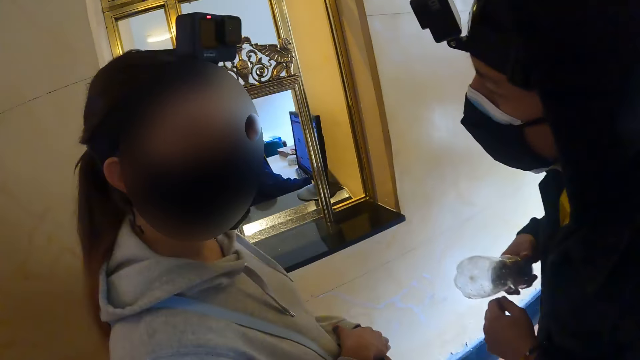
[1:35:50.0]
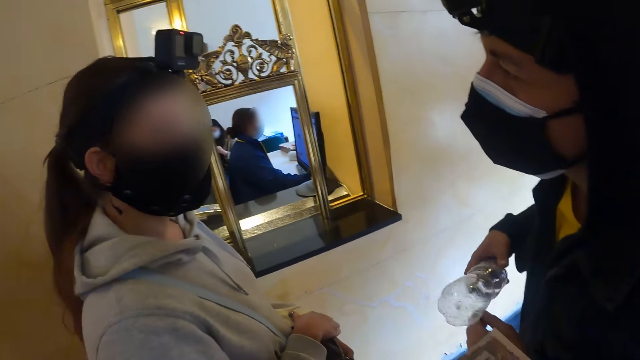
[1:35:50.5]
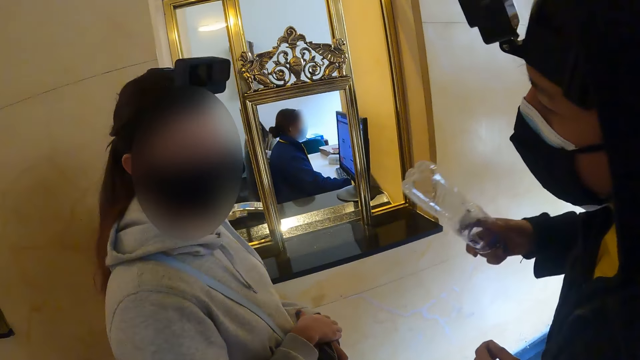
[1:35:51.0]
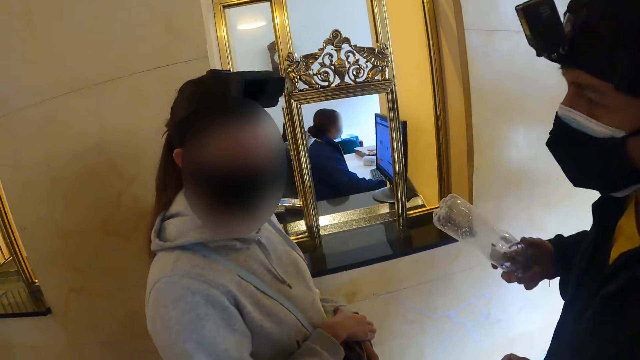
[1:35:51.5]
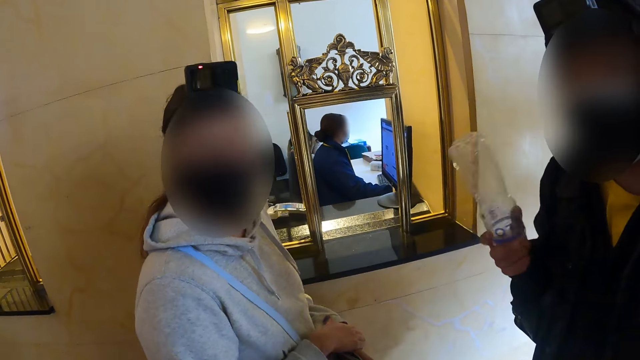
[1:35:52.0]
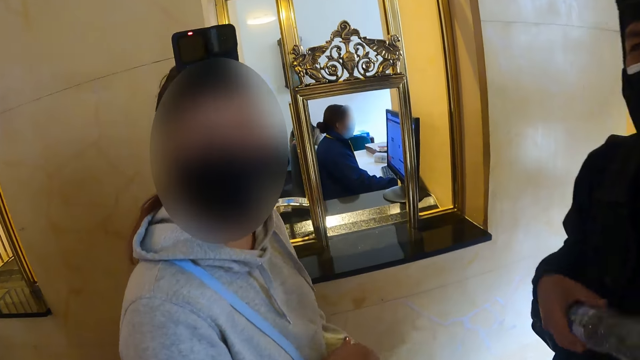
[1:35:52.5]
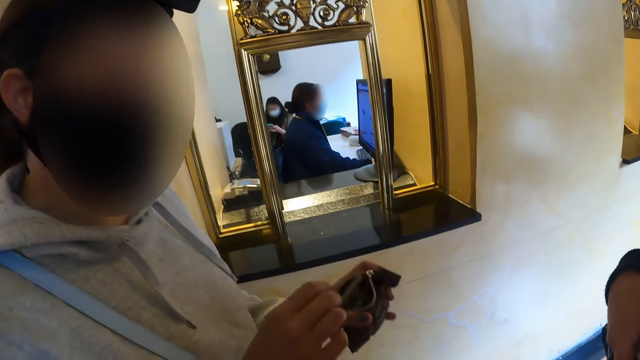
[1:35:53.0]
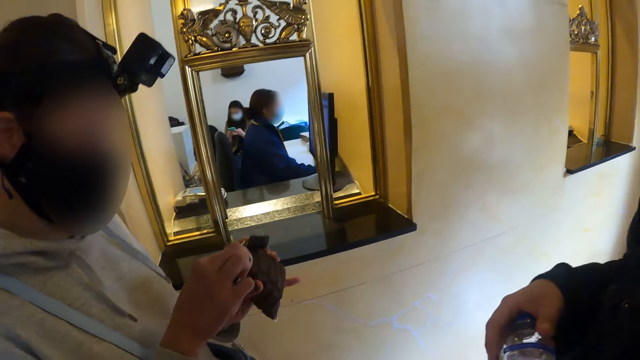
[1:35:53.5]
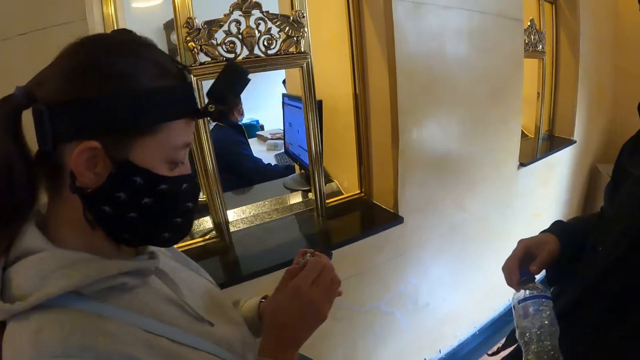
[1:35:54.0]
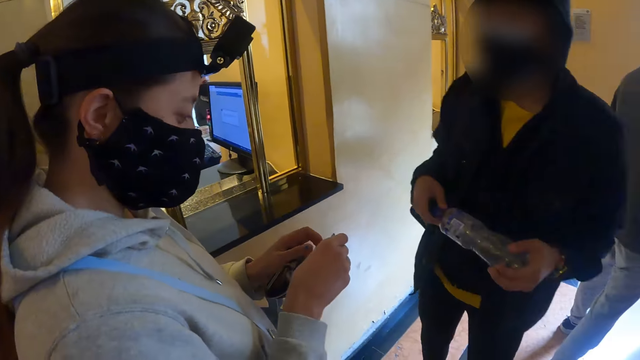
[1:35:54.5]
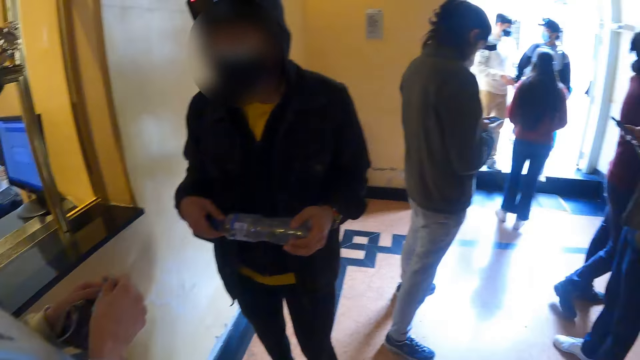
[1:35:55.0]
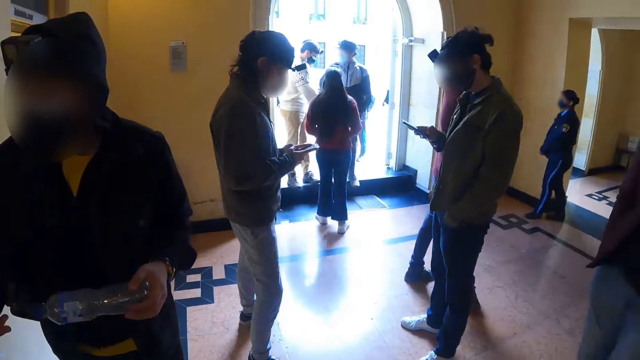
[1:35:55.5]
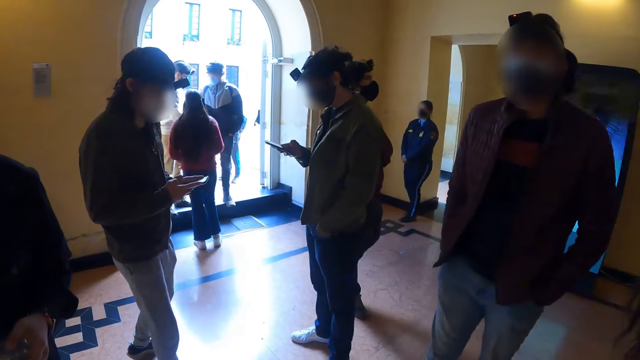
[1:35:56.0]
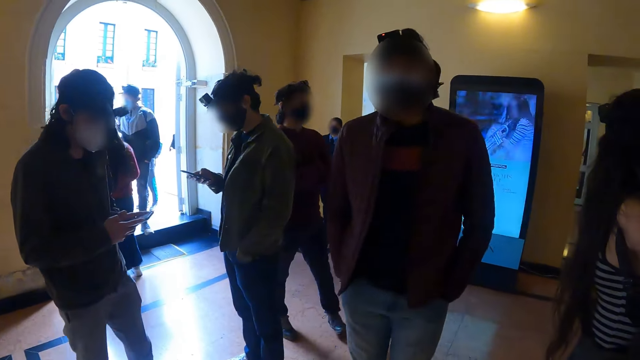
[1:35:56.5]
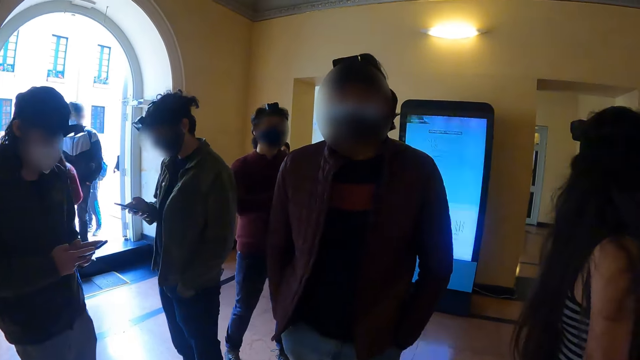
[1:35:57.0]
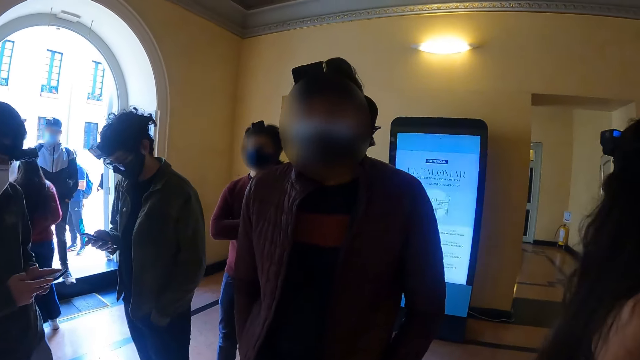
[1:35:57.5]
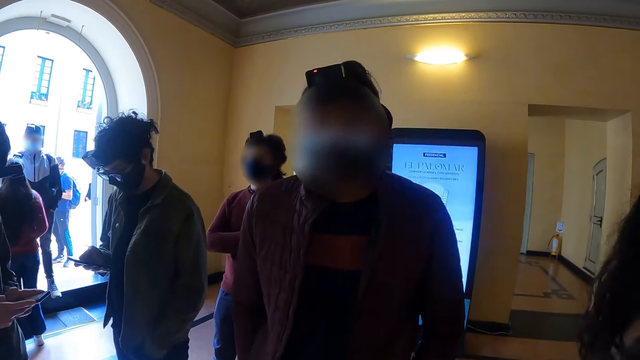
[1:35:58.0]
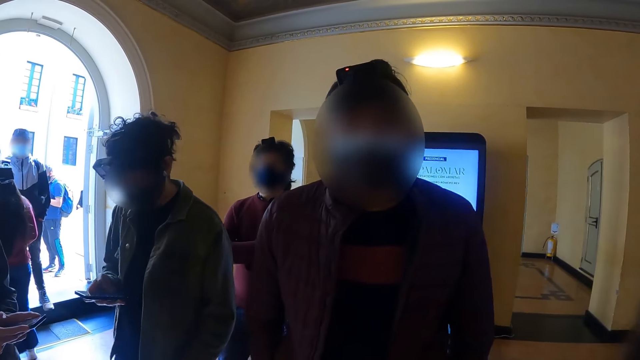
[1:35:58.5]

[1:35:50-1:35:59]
A man moves close to the counter, shakes the bottle, and moves the bottle on the hand. Another person moves the wallet on the hand. Another person uses the phone. Another person uses the phone. Another person walks to the door.

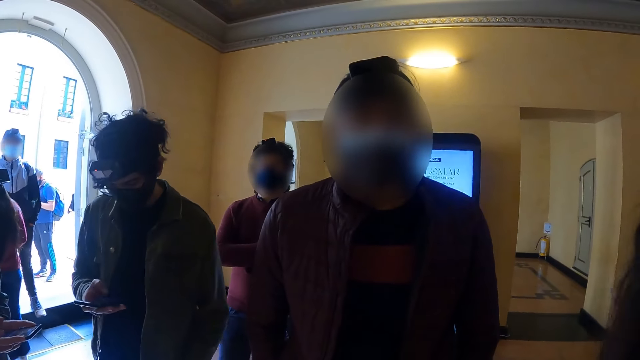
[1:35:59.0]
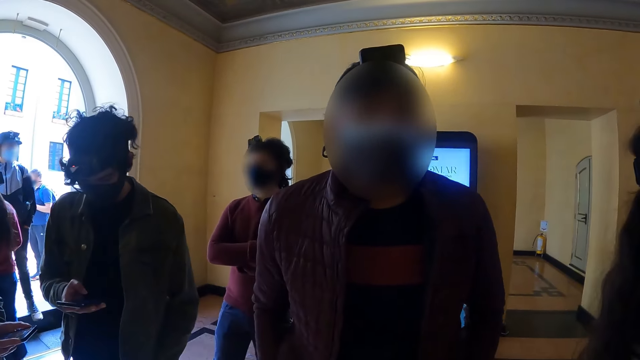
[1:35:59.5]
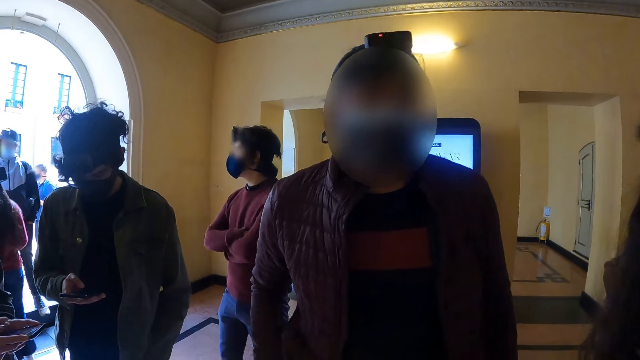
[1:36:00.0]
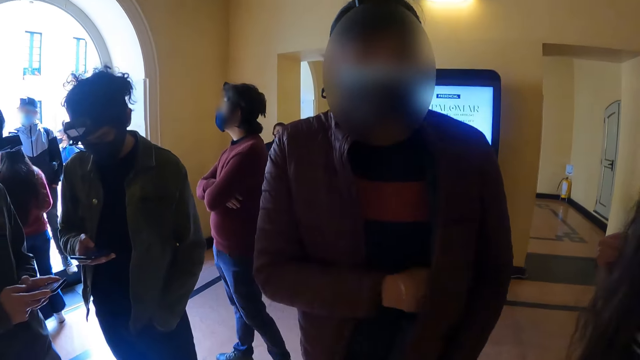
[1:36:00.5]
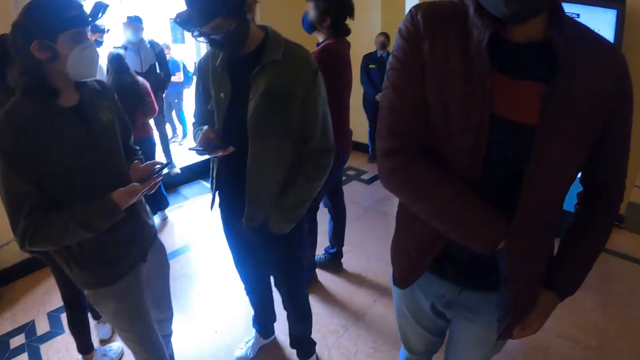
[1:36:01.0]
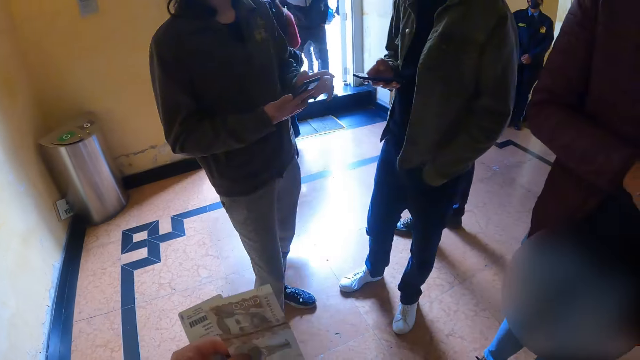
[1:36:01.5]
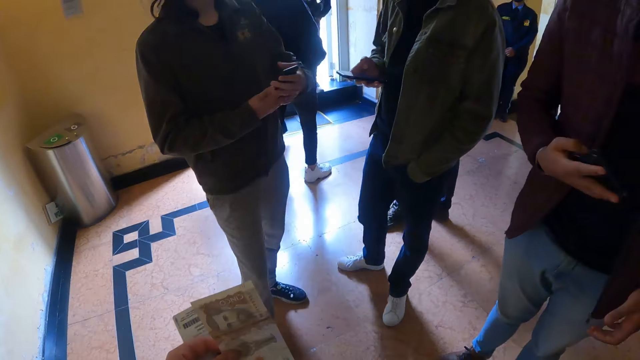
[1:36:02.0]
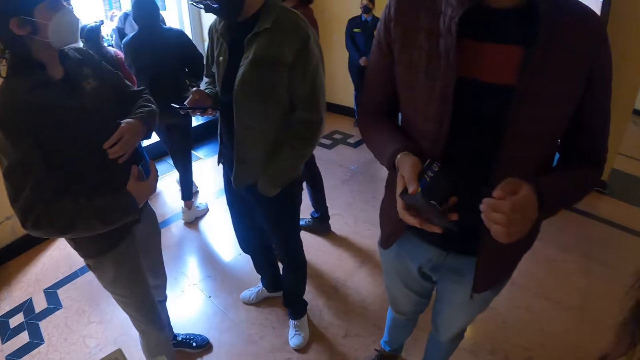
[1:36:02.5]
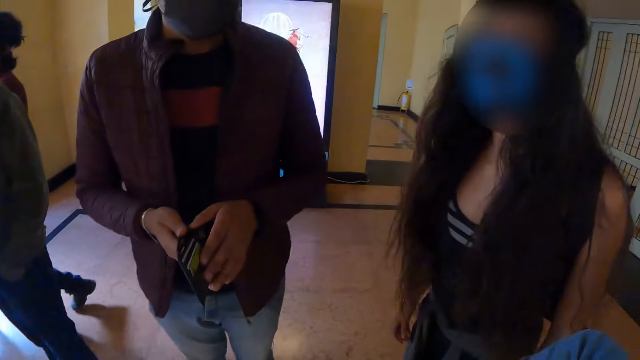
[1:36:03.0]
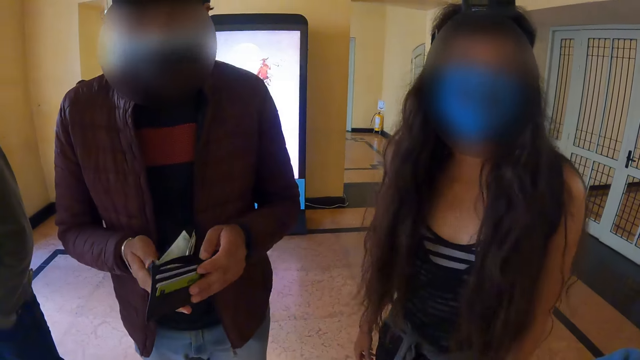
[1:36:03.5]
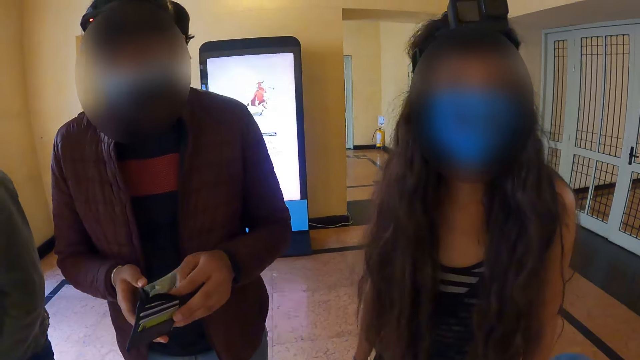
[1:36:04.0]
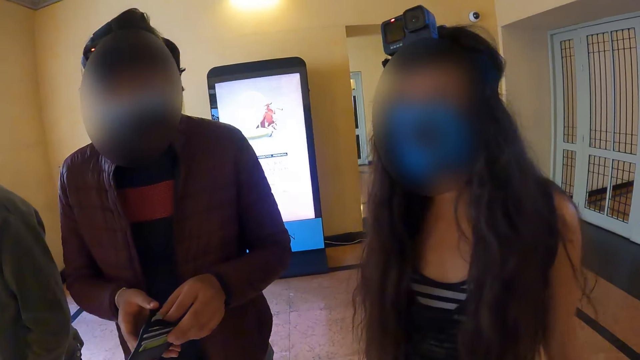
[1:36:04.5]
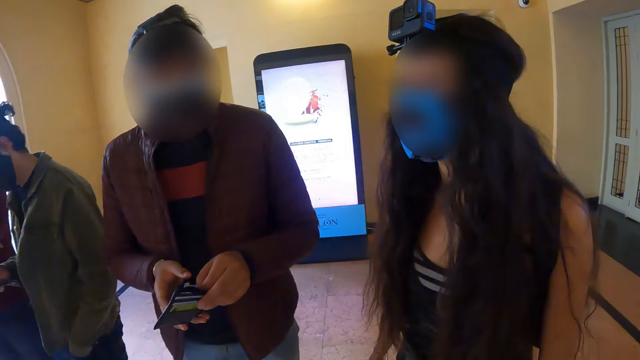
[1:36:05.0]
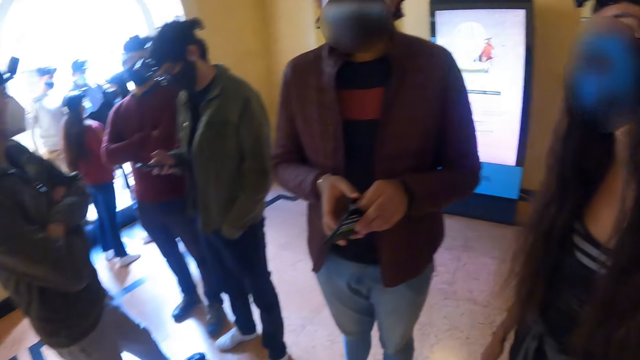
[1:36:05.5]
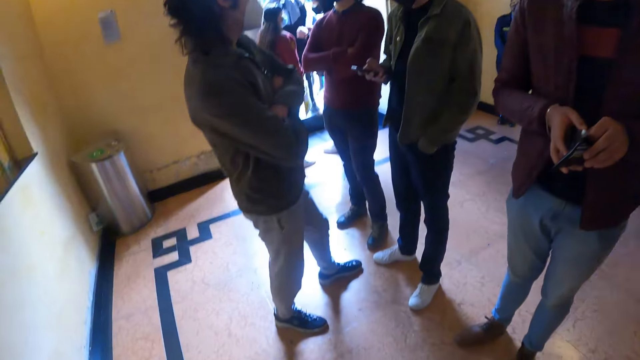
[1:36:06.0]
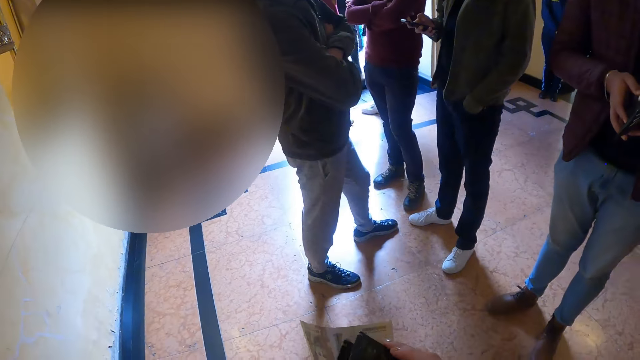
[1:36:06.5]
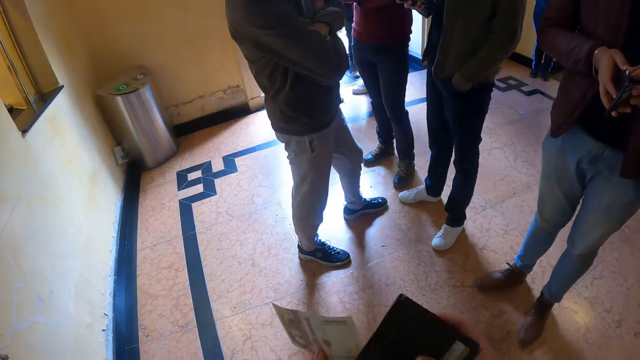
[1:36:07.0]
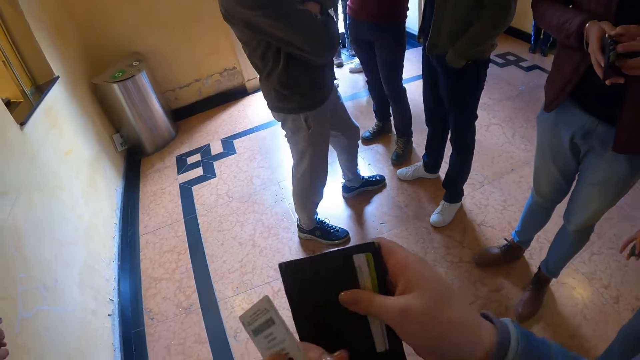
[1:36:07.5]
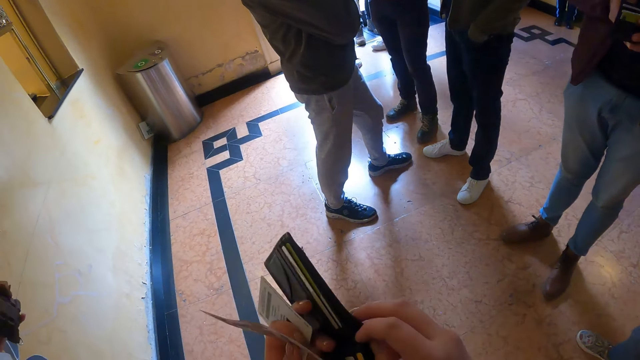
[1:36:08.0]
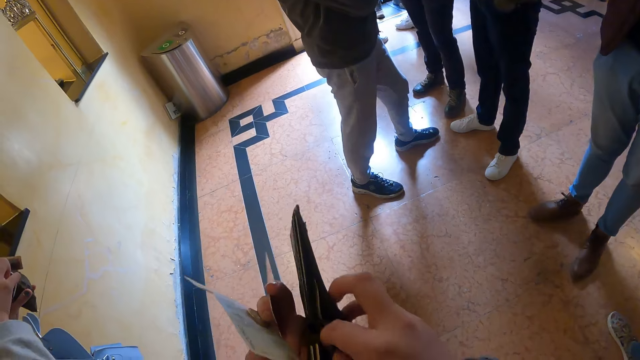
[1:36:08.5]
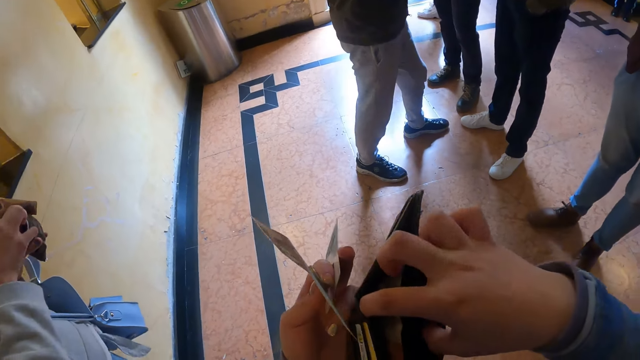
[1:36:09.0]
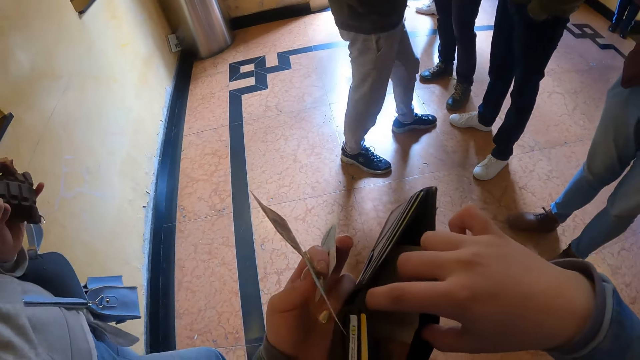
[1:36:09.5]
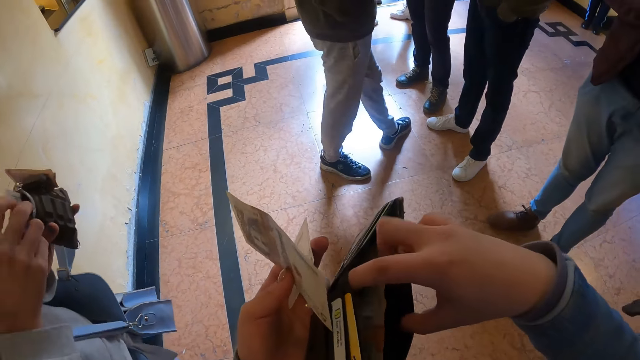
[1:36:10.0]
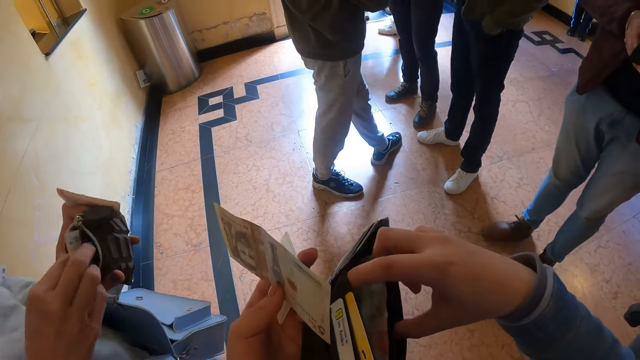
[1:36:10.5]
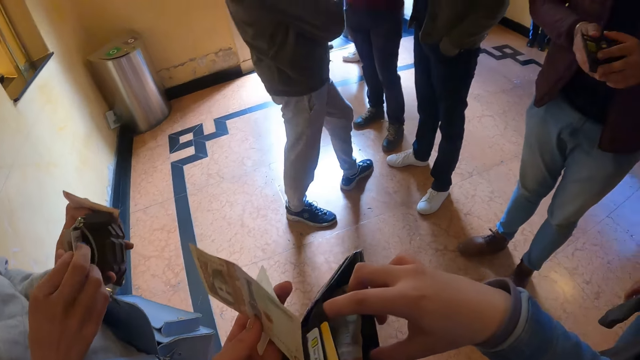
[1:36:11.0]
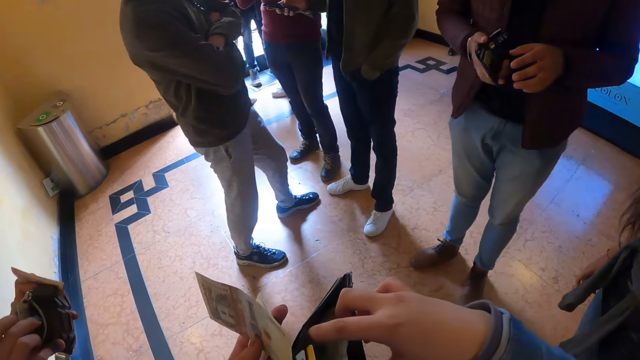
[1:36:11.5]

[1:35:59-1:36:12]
The camera wearer looks at a man. The man removes the wallet from the pocket. A person walks to the door. The camera wearer holds the money. The man checks the wallet. Another person dances at the floor. The camera wearer moves the wallet. He moves the money in the wallet. He holds some cash and a card on his hand. Another person takes the card from the wallet.
